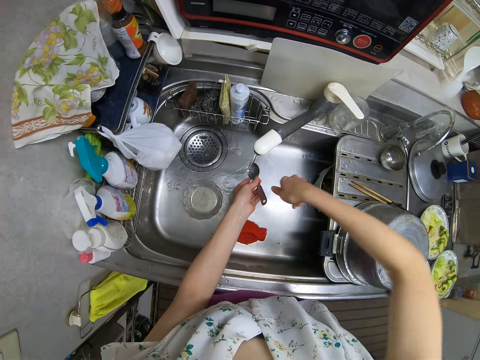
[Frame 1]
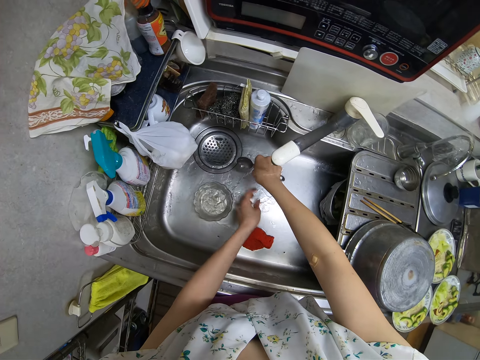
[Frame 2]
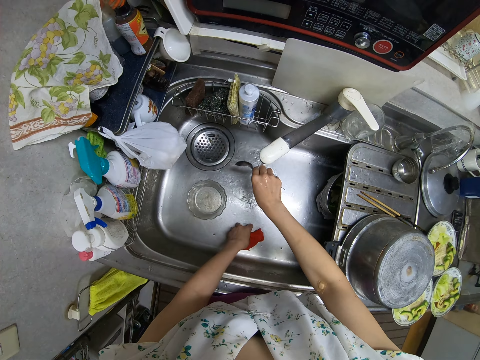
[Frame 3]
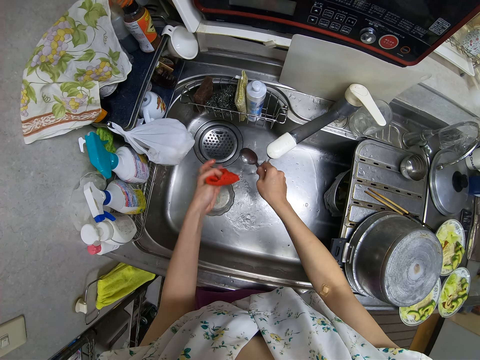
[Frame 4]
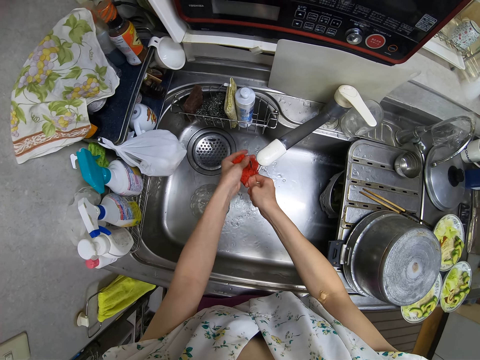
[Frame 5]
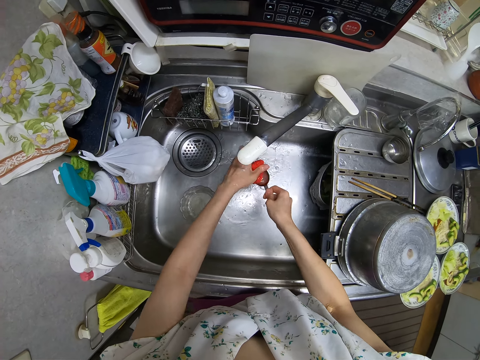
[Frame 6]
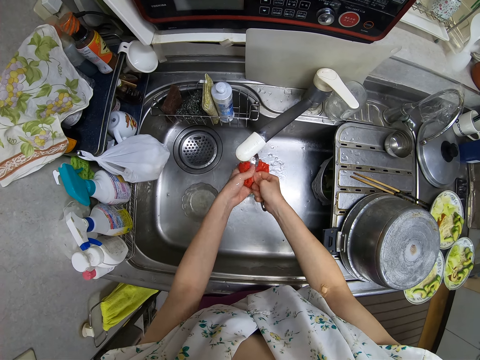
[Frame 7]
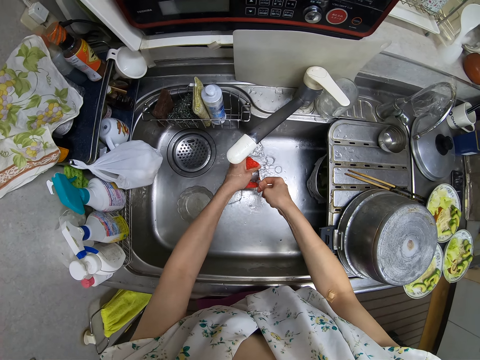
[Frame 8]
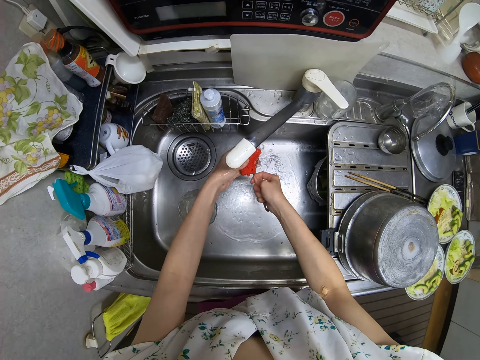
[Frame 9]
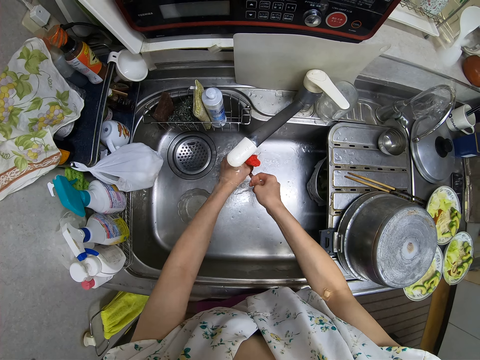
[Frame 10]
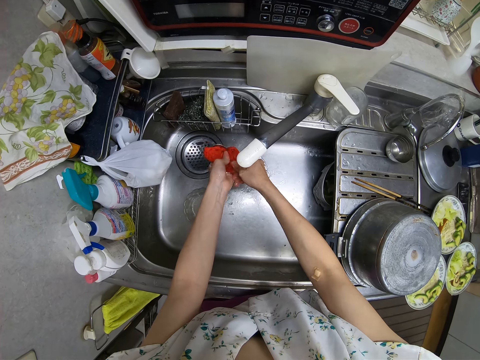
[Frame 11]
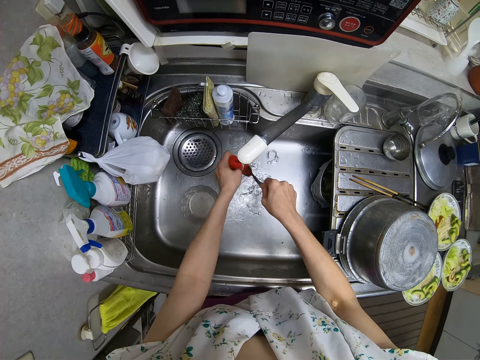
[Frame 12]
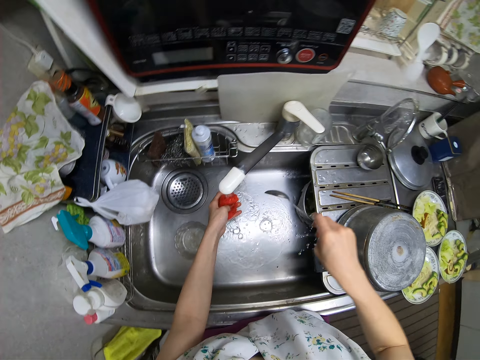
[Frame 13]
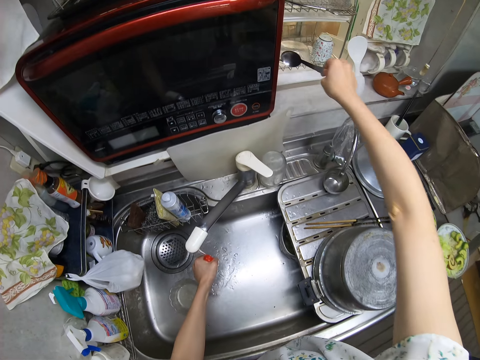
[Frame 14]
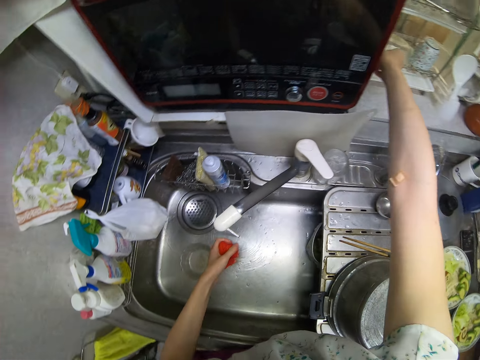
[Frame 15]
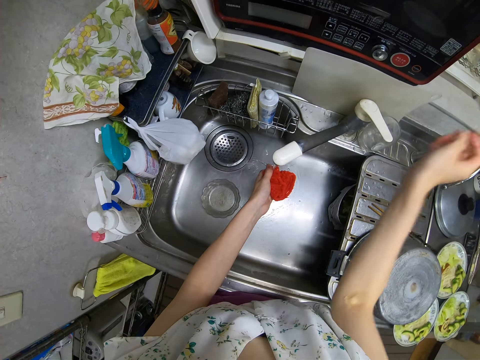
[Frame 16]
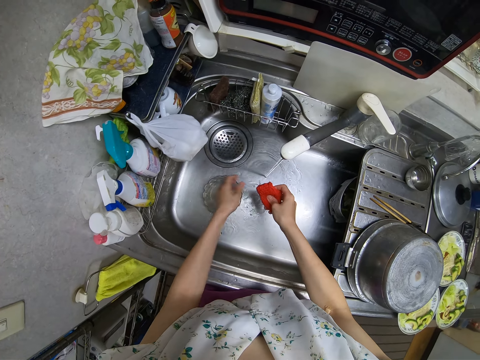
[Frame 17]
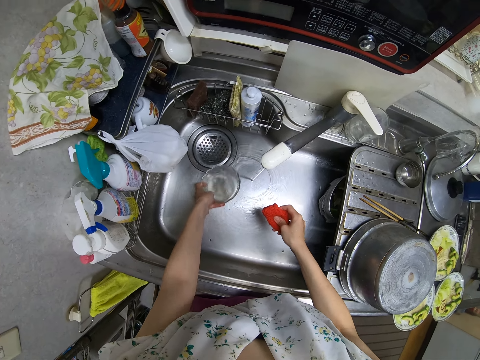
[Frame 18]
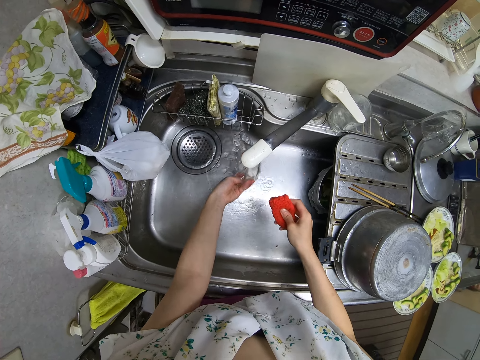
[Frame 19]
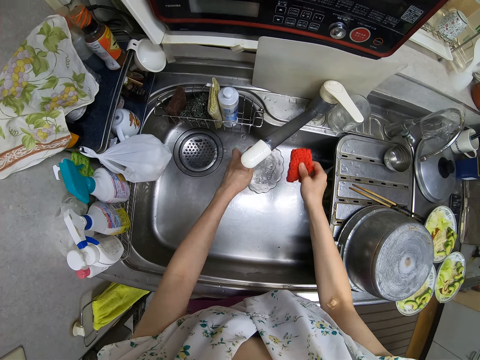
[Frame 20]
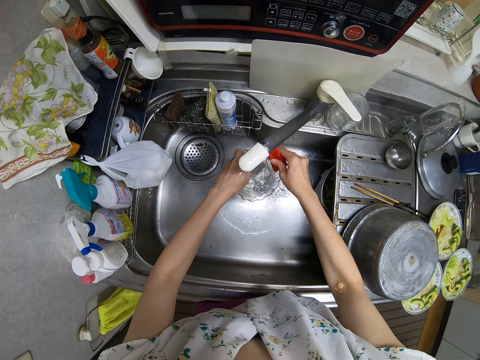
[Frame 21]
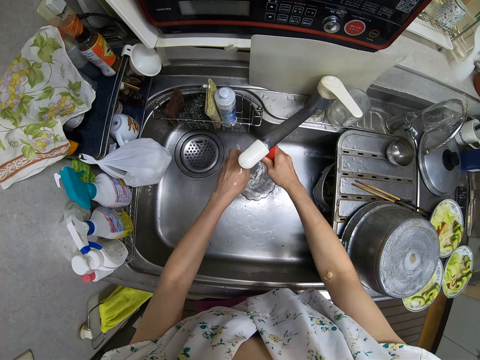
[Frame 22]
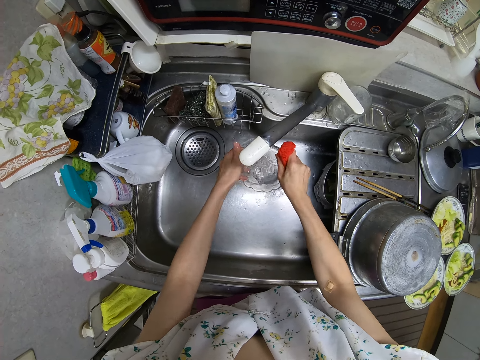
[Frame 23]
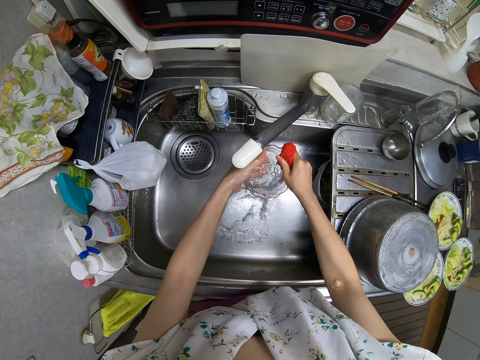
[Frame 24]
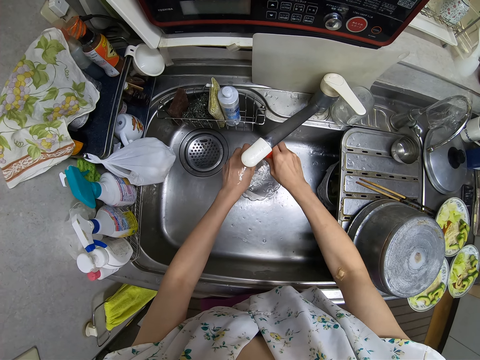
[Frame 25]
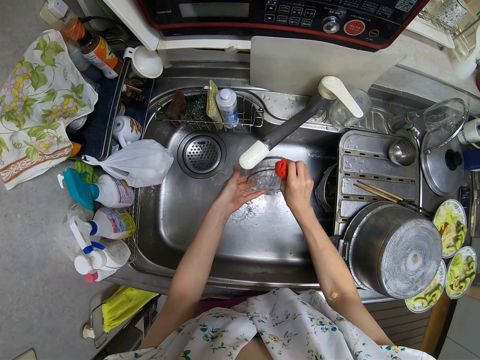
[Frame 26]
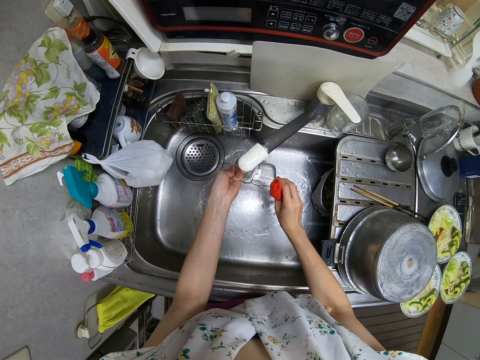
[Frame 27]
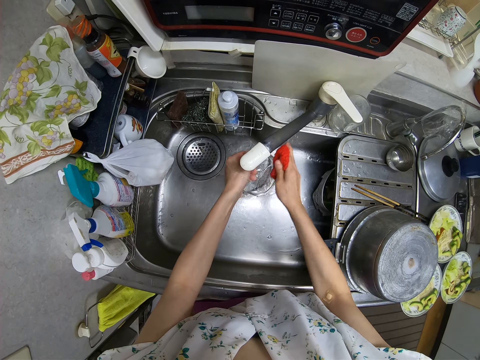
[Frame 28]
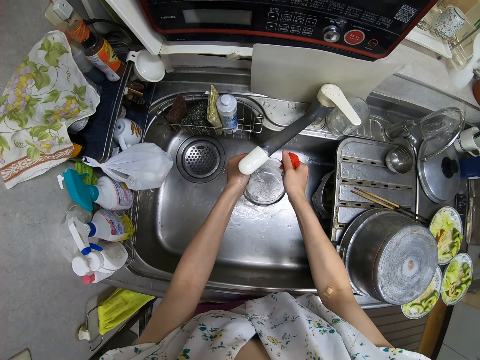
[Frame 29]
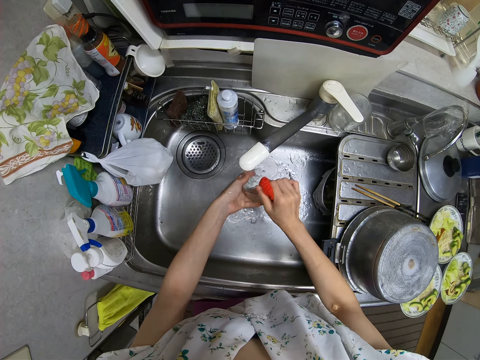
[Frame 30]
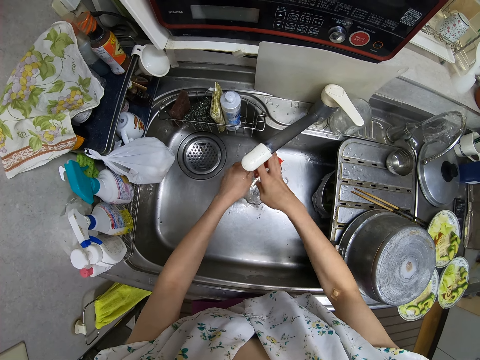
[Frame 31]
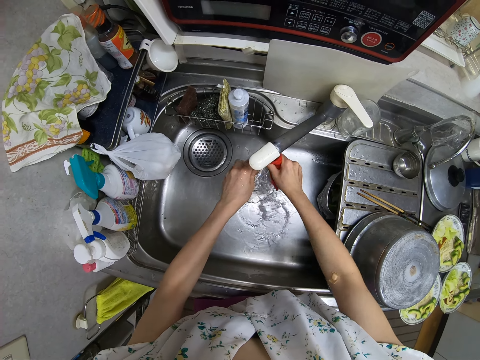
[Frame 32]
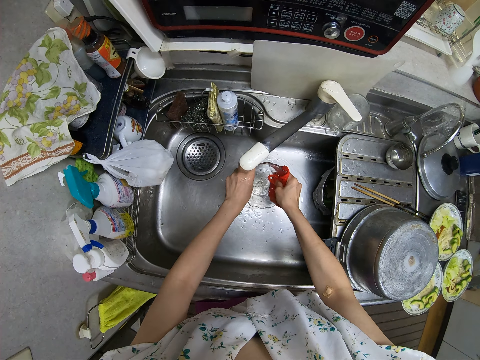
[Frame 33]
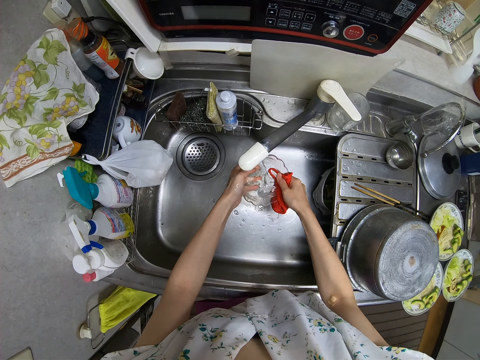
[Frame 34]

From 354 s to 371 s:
The camera wearer rinses the spoon in the sink. She picks up the foam in the sink with her left hand. She washes the spoon with the foam in the sink. She puts the spoon in the dish rack. She picks up the plate in the sink with her left hand. She washes the plate with the foam in the sink.

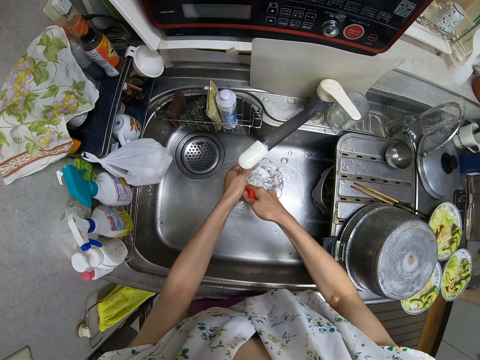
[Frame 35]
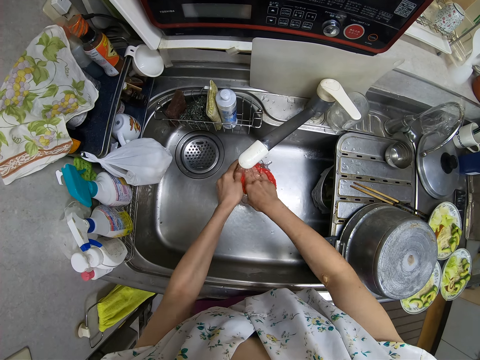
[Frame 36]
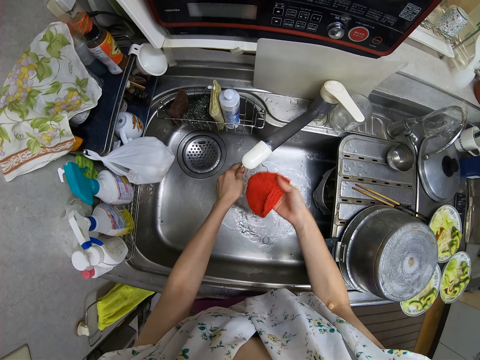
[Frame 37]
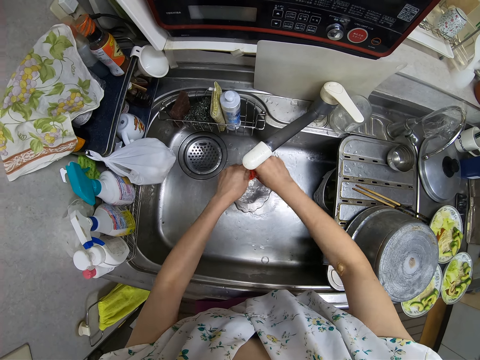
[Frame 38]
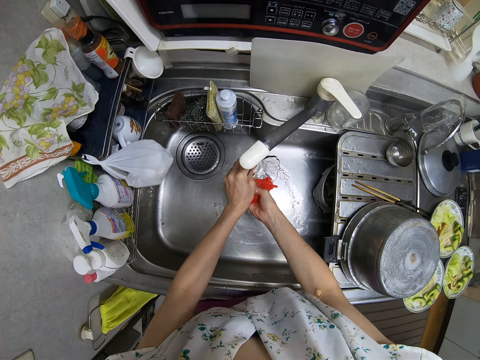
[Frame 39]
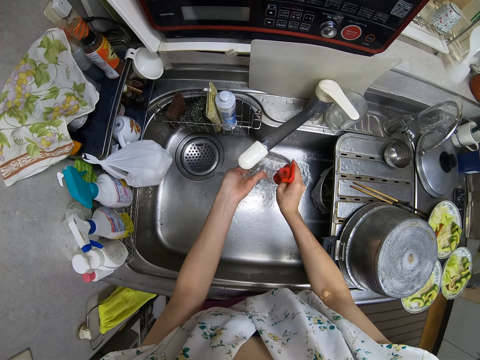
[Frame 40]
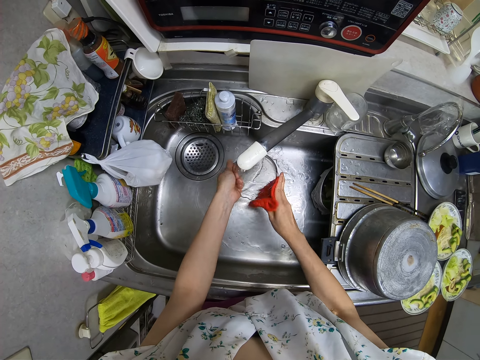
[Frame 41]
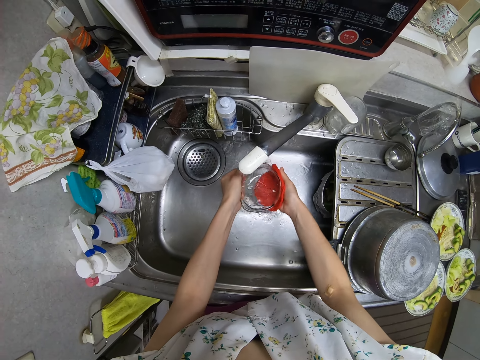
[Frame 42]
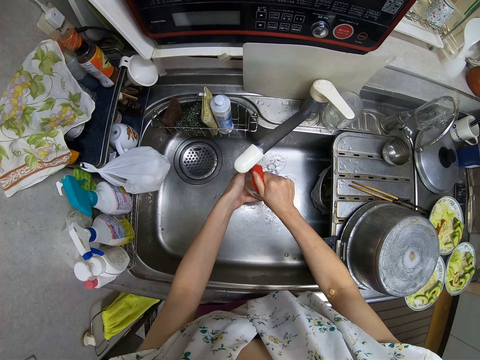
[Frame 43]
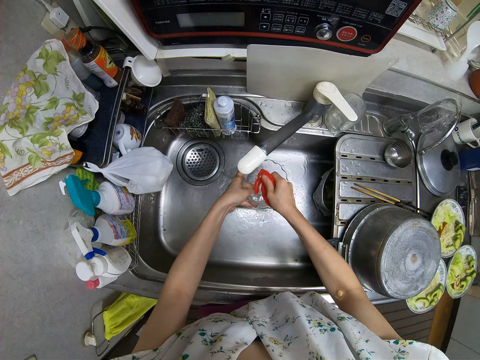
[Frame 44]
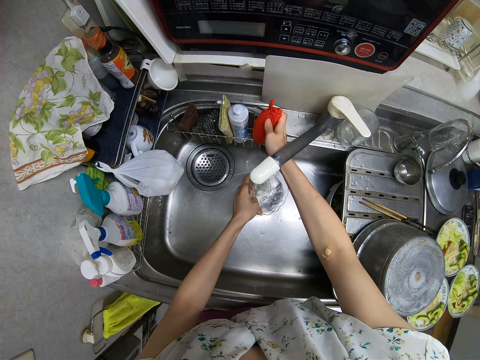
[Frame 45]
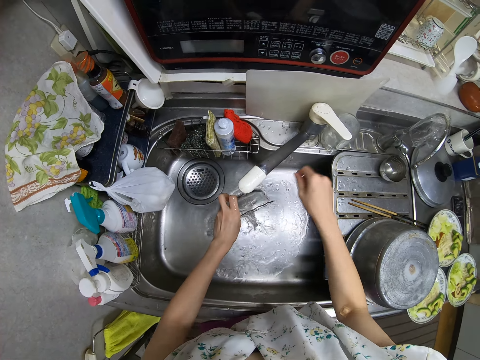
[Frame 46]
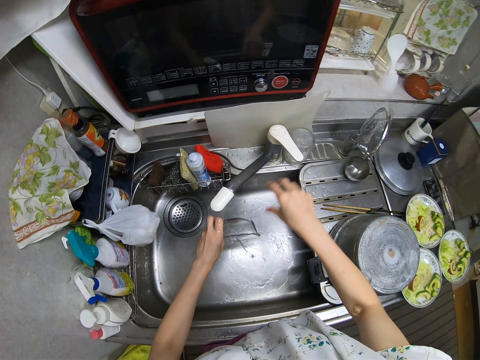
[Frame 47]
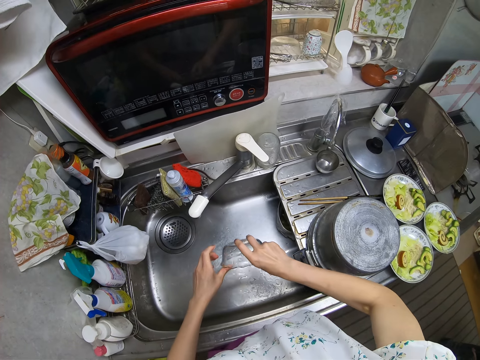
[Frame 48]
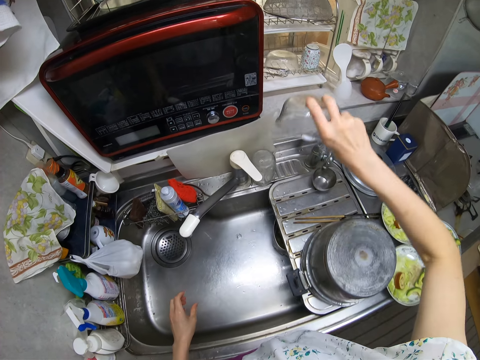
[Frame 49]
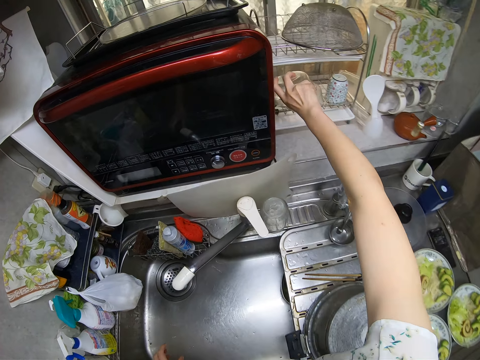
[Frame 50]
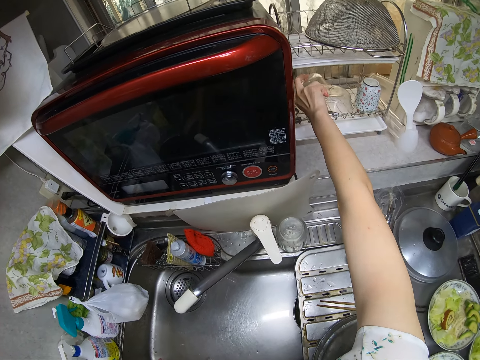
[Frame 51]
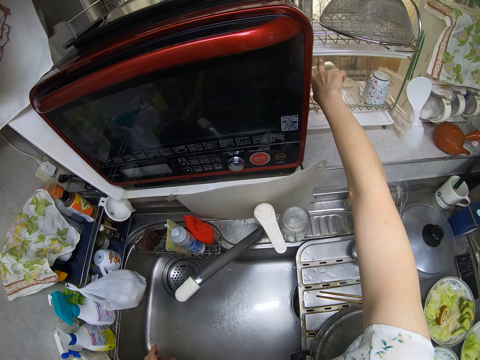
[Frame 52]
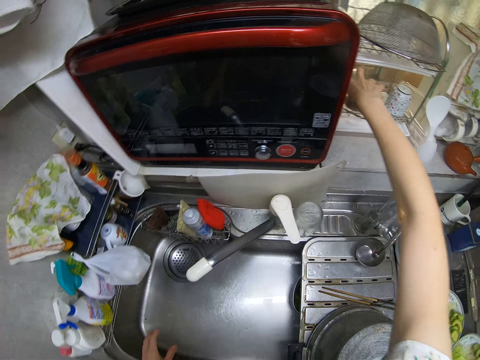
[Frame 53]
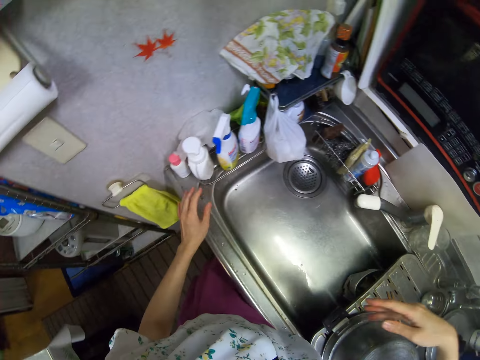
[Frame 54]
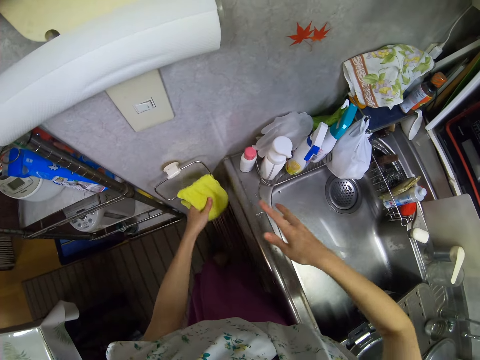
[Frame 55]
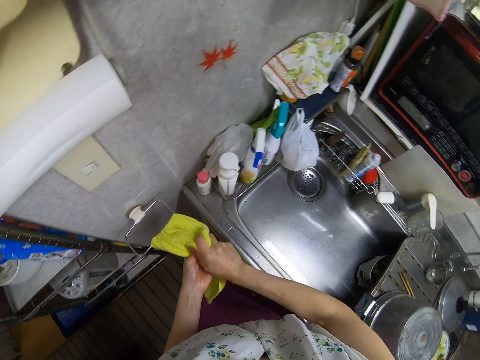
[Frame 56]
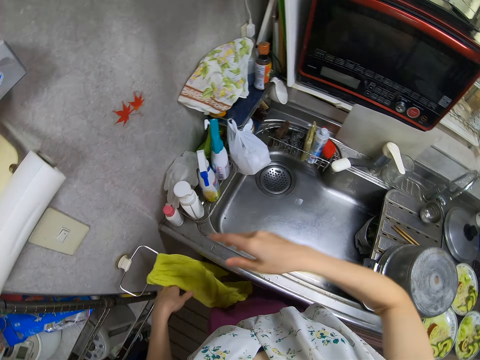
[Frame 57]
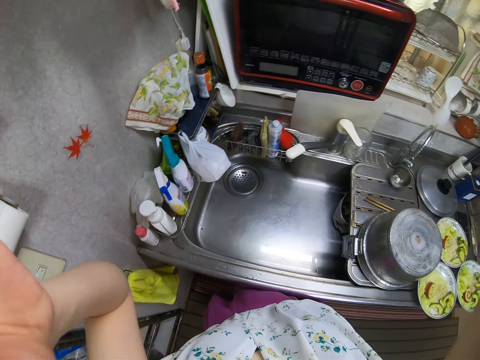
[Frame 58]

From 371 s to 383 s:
The camera wearer drops the foam on the sink. She turns off the sink tap. She puts the plate on the dish rack. She wipes her hand with the piece of cloth on the hanger on the wall. She fixes the camera.
